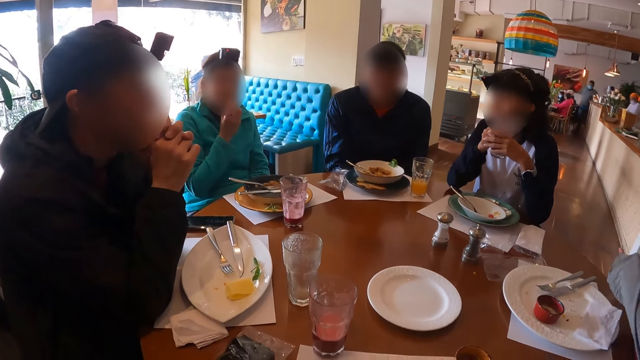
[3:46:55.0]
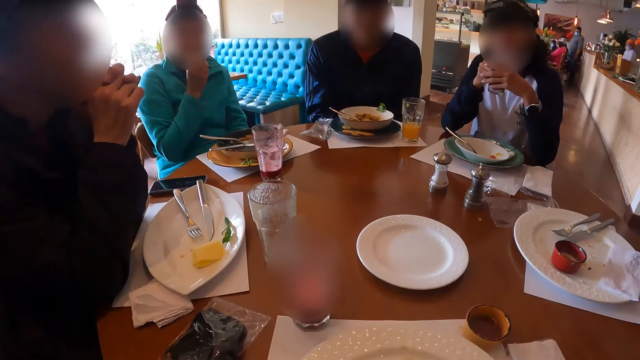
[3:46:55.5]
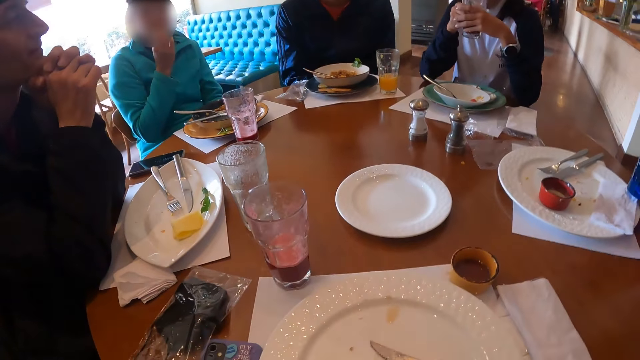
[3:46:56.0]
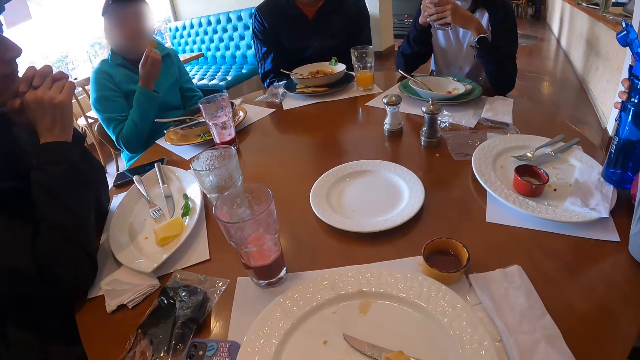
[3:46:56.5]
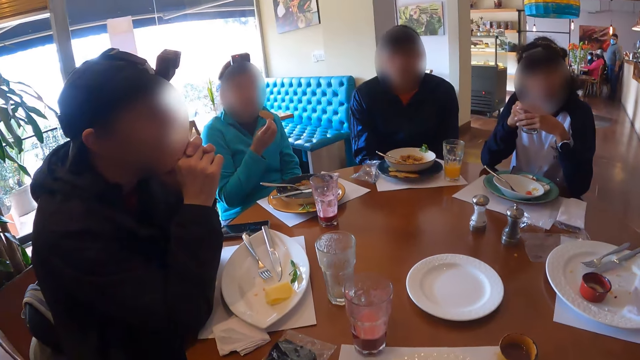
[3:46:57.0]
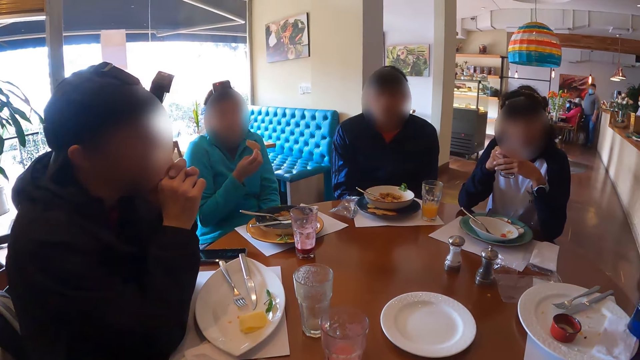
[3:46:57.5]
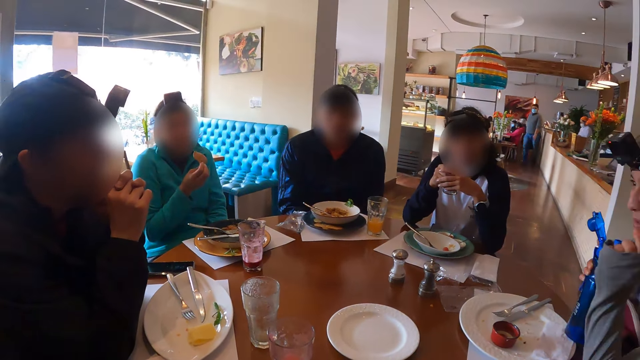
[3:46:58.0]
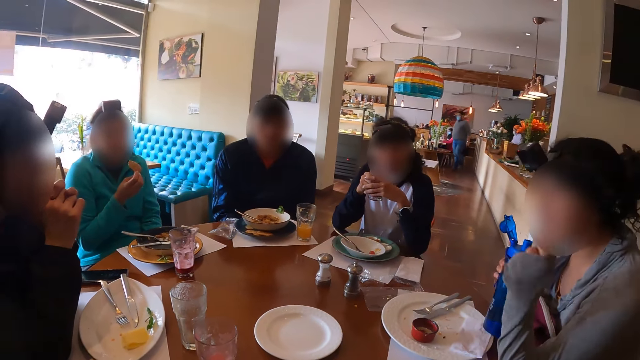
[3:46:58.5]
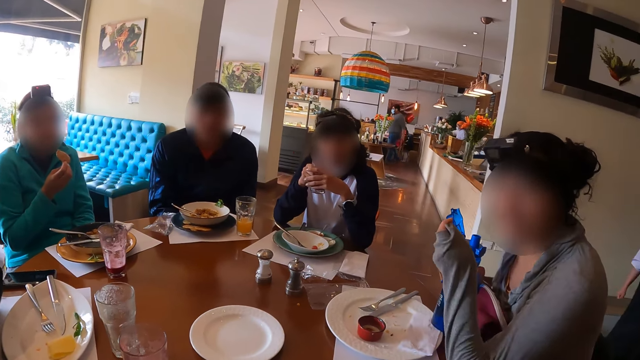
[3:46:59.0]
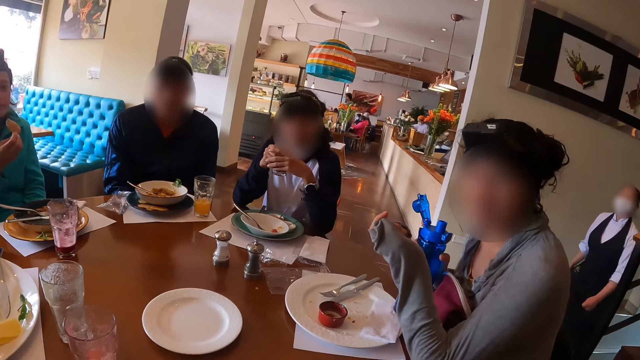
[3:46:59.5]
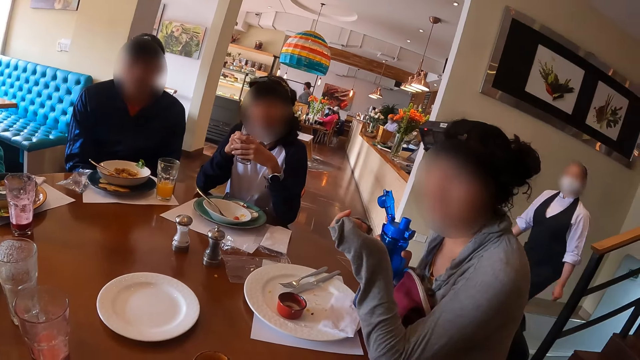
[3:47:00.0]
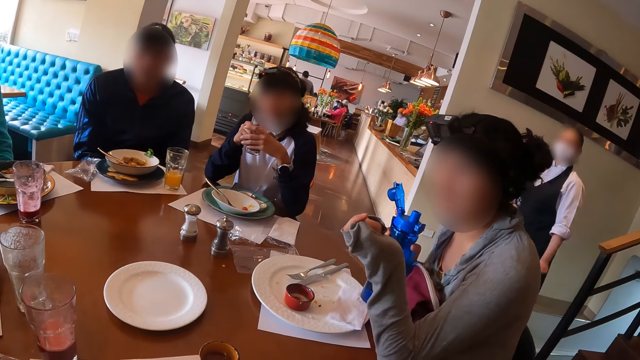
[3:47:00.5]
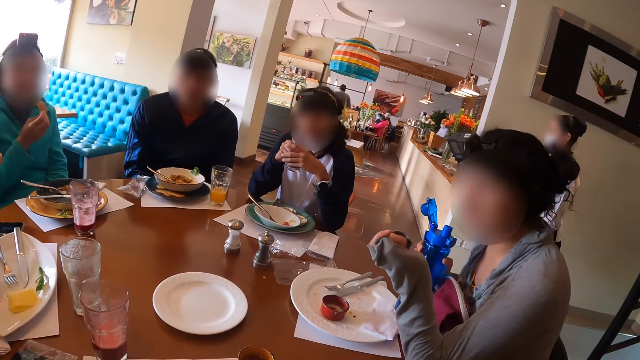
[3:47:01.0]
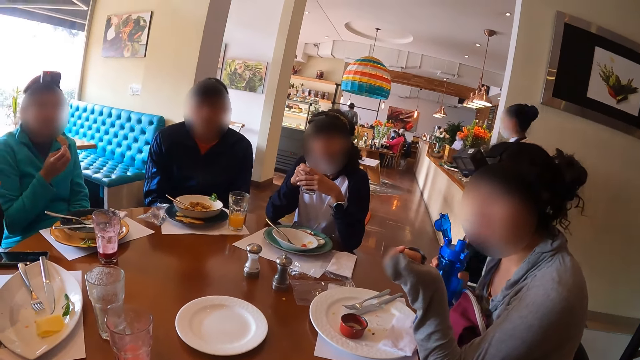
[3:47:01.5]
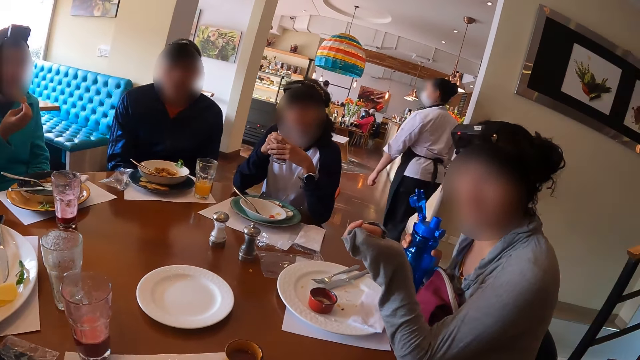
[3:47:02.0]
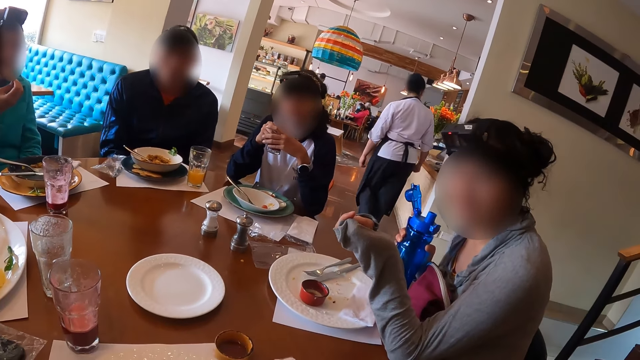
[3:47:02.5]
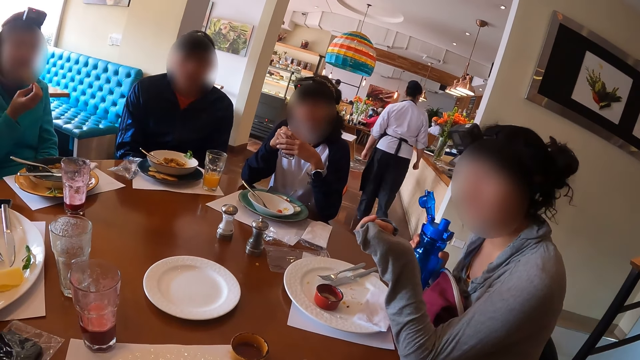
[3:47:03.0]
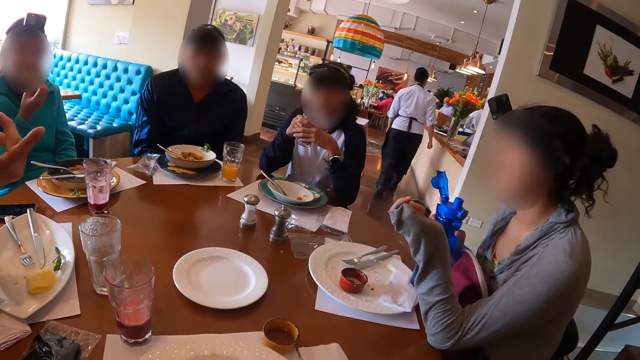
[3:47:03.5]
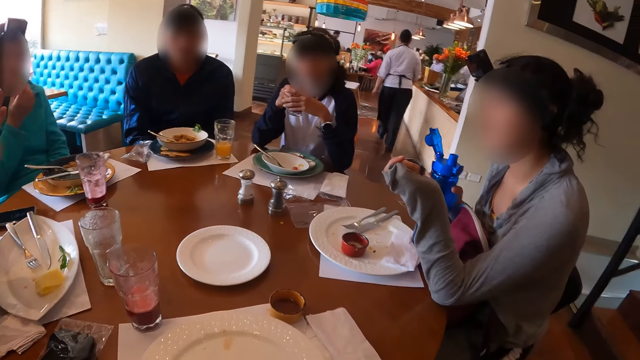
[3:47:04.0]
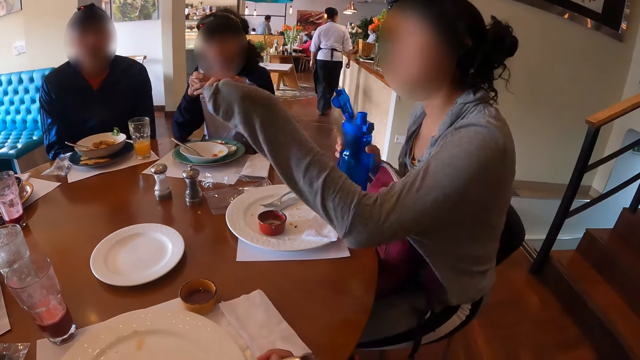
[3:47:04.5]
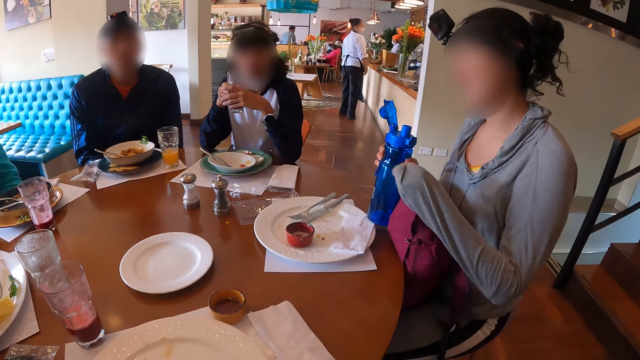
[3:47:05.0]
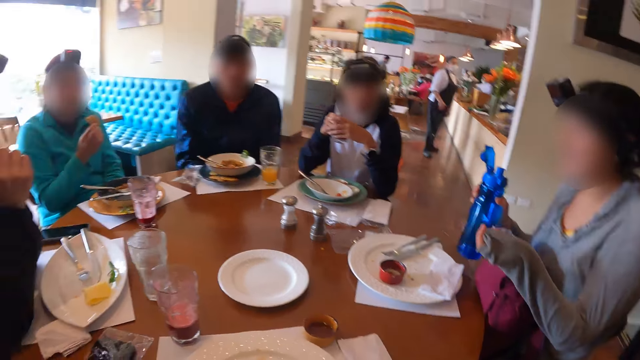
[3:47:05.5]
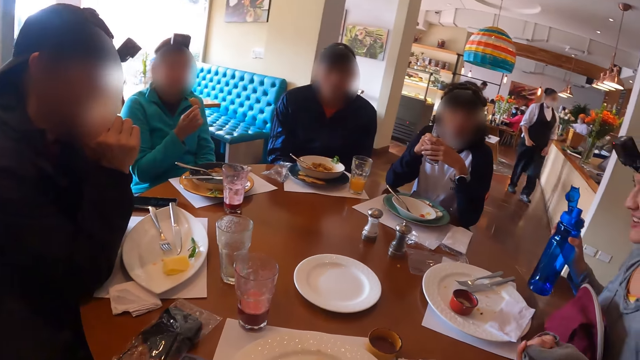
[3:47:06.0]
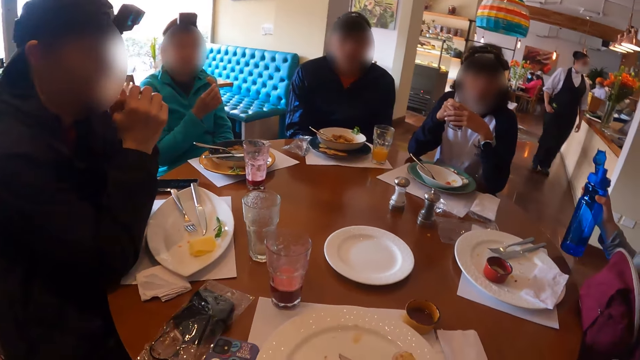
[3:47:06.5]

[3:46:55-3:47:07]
A woman gesticulates with her left hand. Another woman eats a cookie in her right hand.

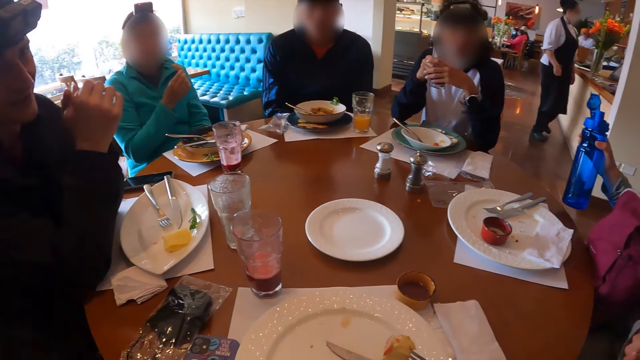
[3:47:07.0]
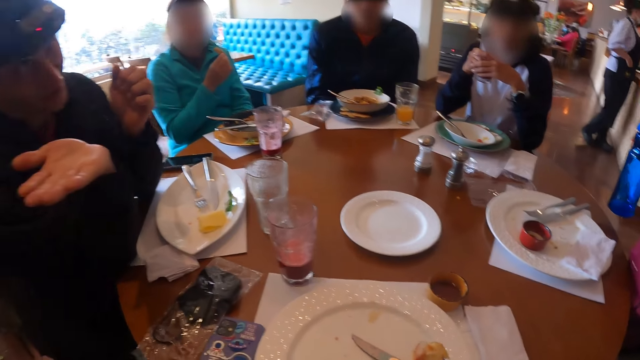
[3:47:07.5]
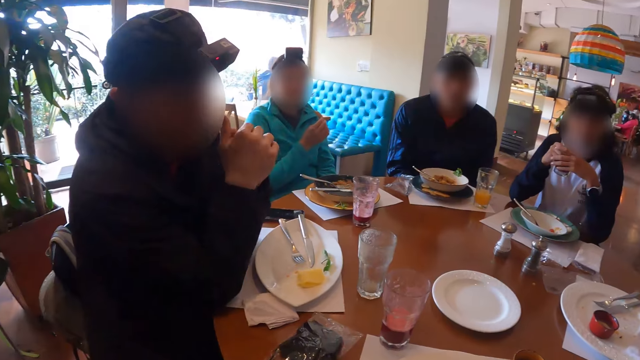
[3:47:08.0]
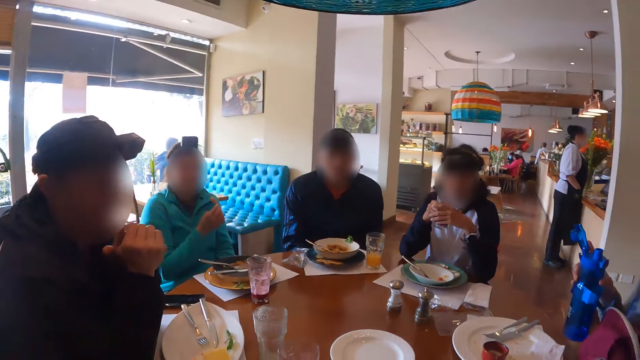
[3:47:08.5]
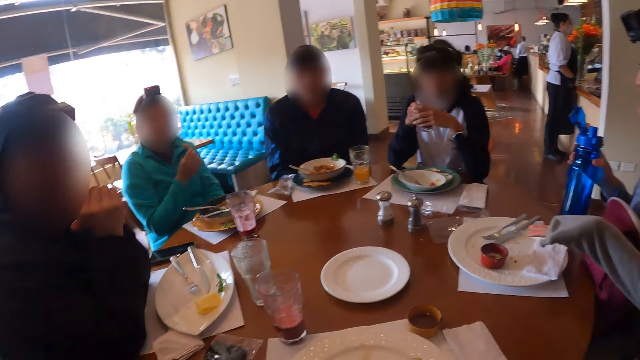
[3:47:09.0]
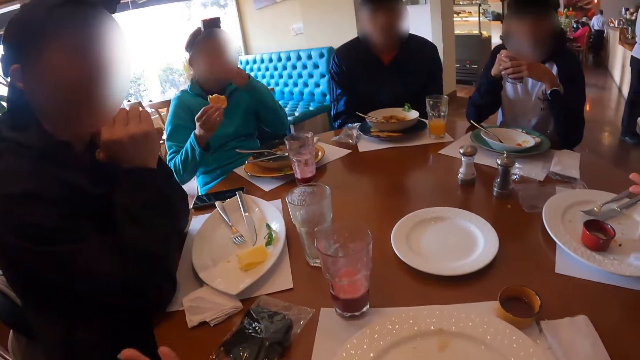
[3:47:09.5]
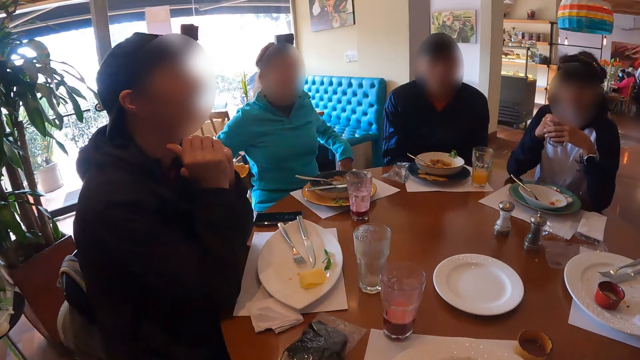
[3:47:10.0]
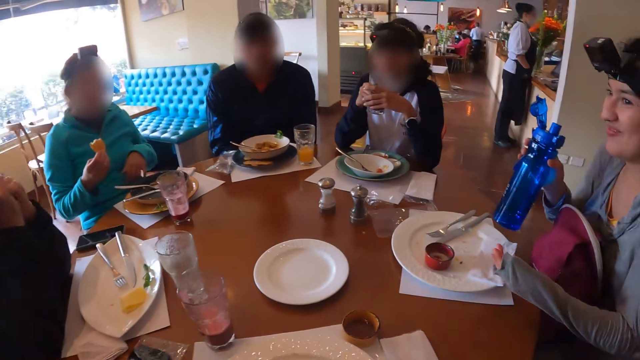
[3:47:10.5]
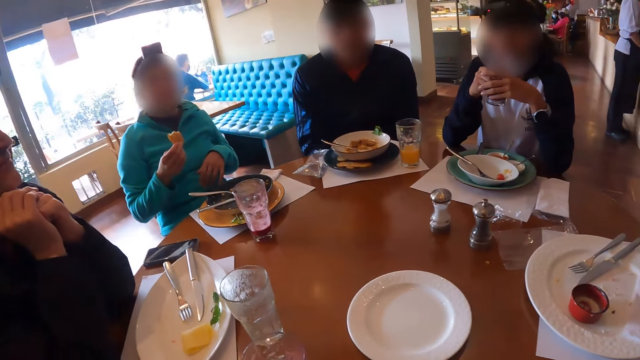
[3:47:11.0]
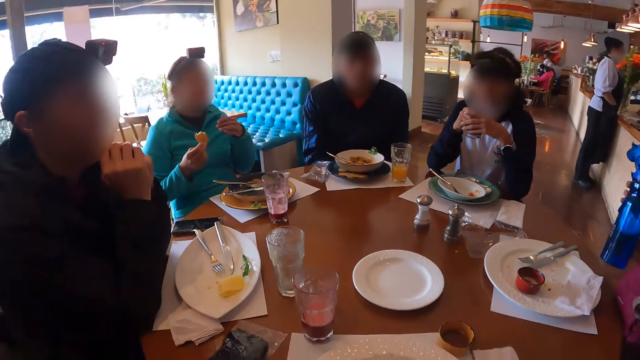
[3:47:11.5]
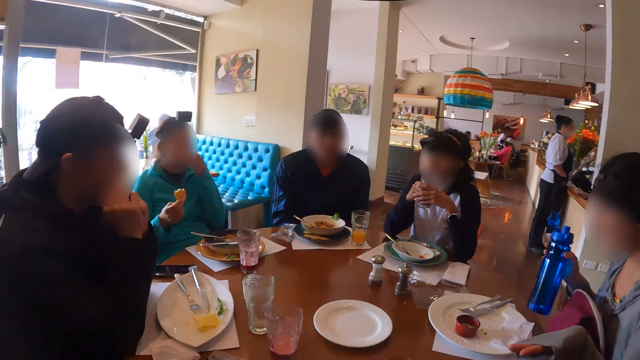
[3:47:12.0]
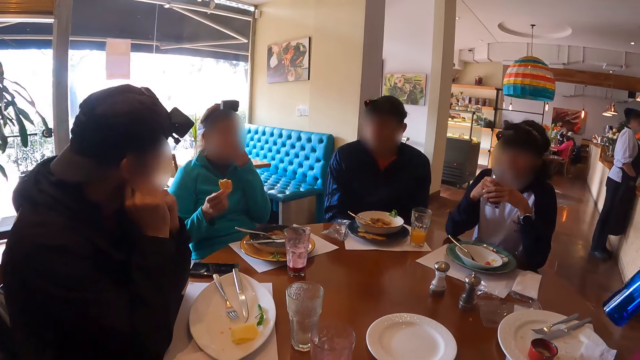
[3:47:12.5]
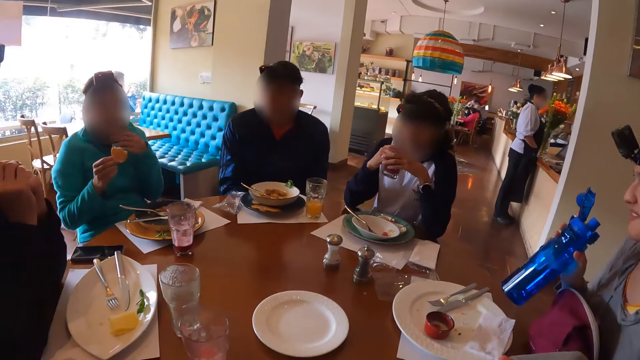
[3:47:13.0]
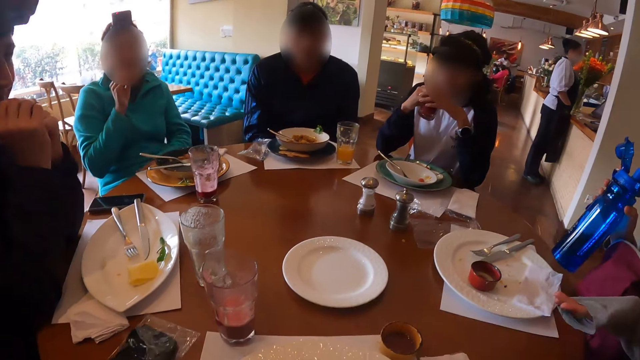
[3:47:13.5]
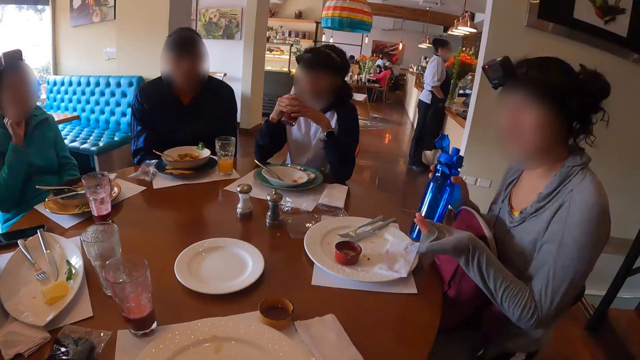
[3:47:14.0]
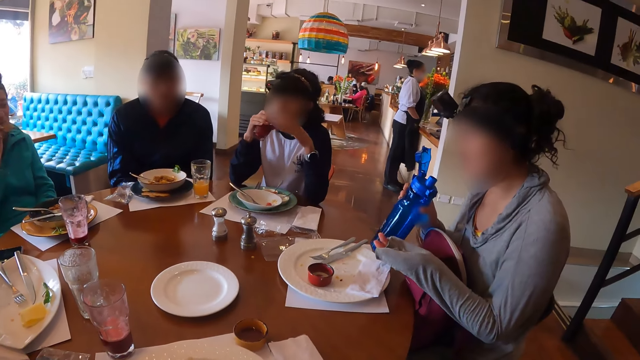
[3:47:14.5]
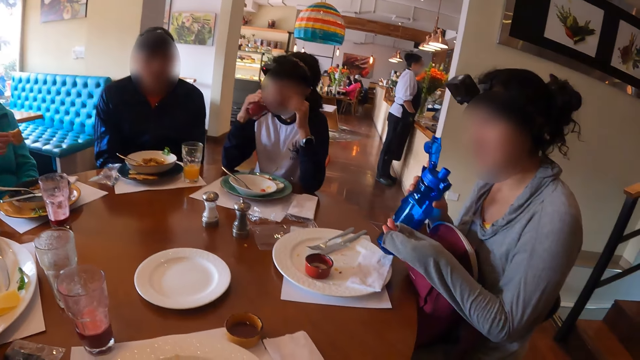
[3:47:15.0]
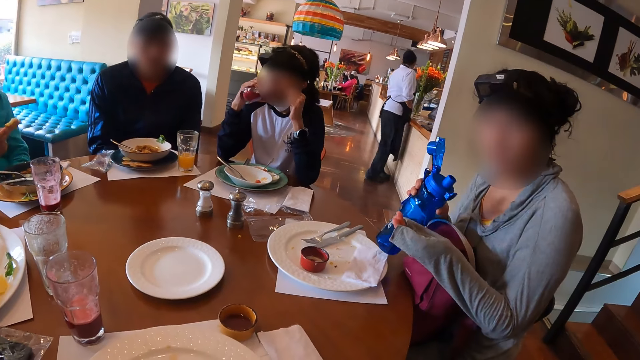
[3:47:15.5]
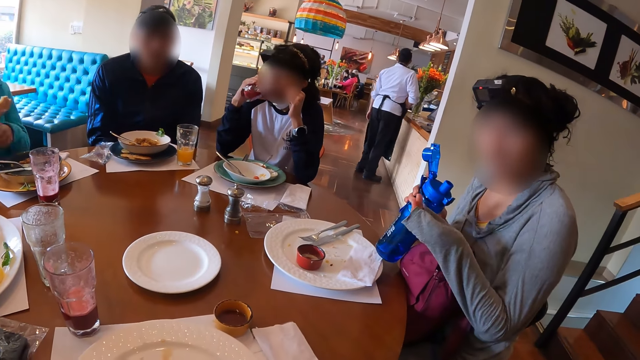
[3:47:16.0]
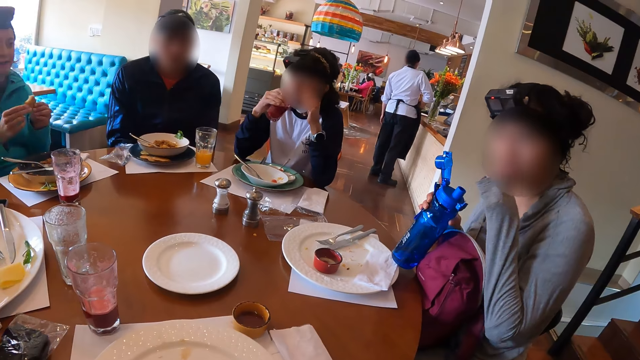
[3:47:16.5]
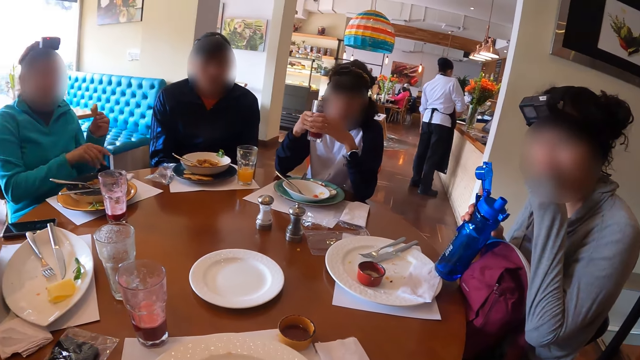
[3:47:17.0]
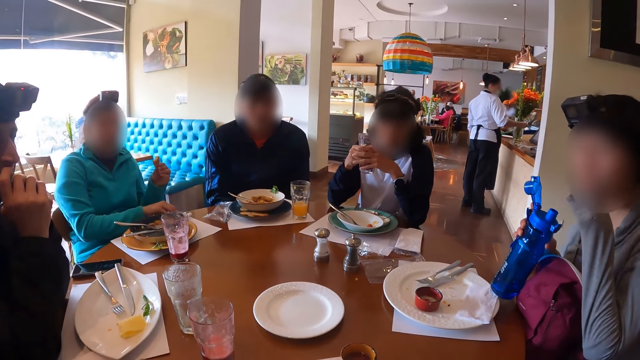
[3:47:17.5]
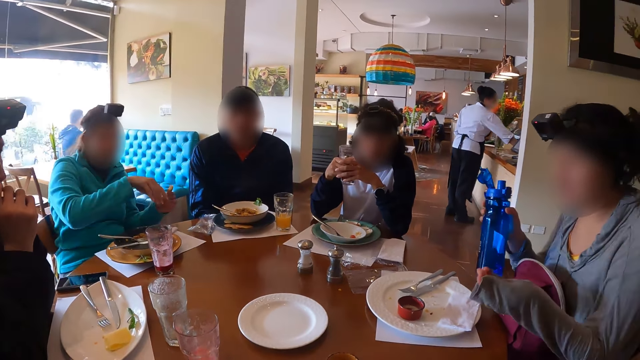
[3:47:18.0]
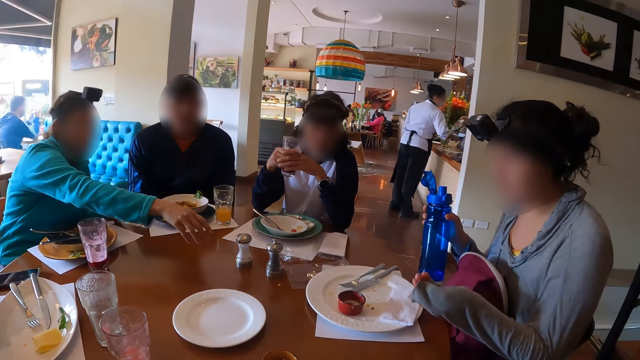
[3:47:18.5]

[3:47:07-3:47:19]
A man gesticulates with his right hand. The camera wearer gesticulates with her left hand. A woman touches her face with her left hand. The man places his right hand under his chin. The woman touches her face with her left hand. The man touches his ear with his right hand and places his hands under his chin. The woman eats a cookie in her right hand. Another woman drinks from a cup of juice in her right hand. The first woman passes the cookie from her right hand to her left hand. A third woman touches her face with her left hand. The camera wearer talks to someone. The second woman places her left hand on the cup of juice in her right hand. The first woman places her right hand on the table. The third woman gesticulates.
